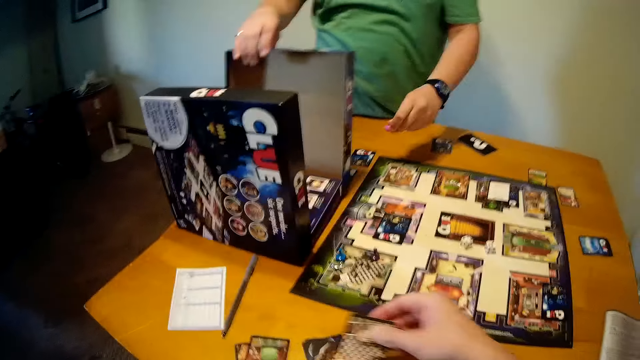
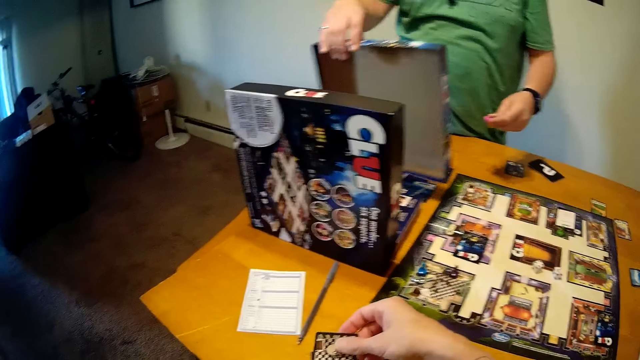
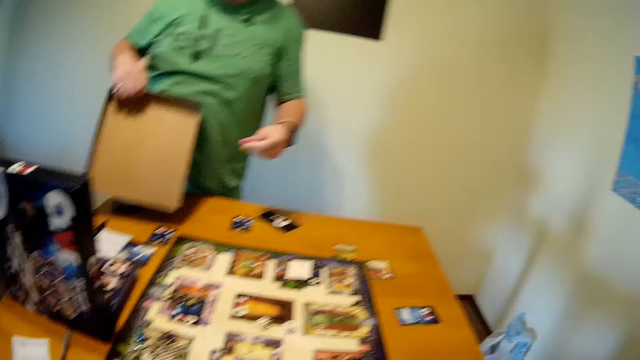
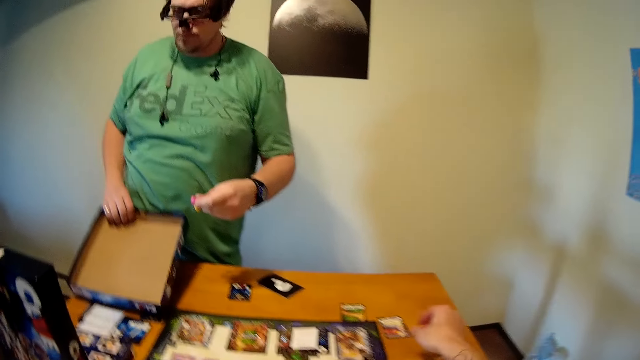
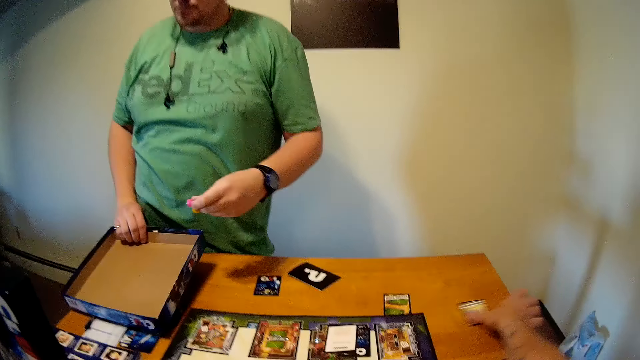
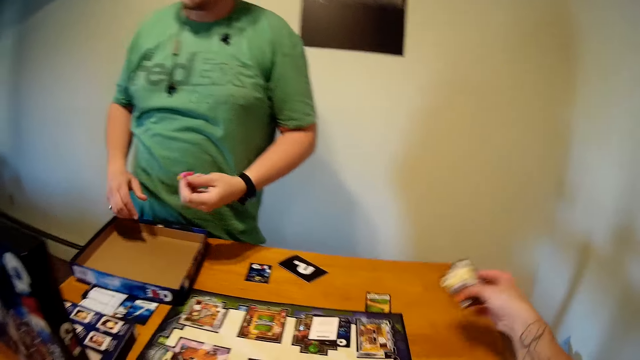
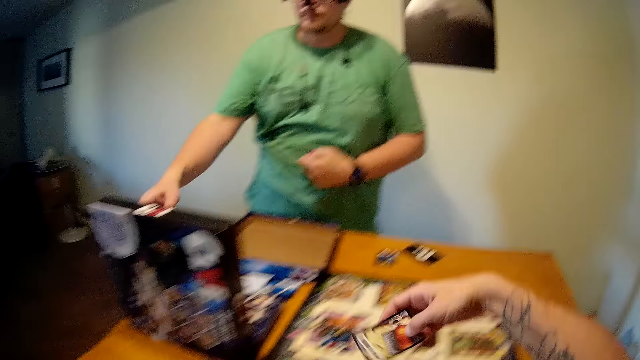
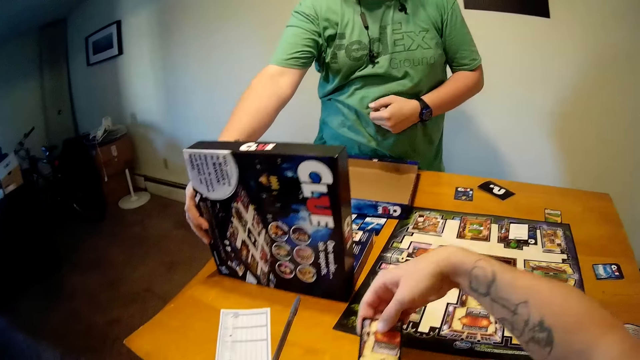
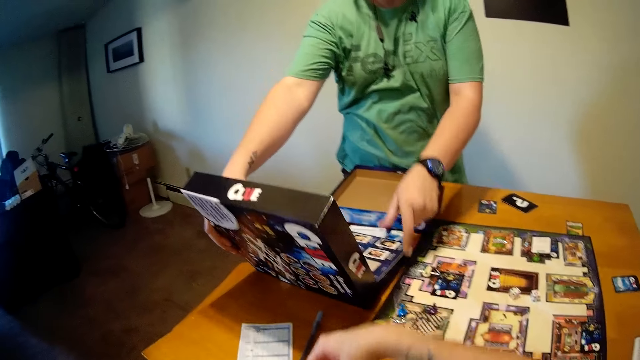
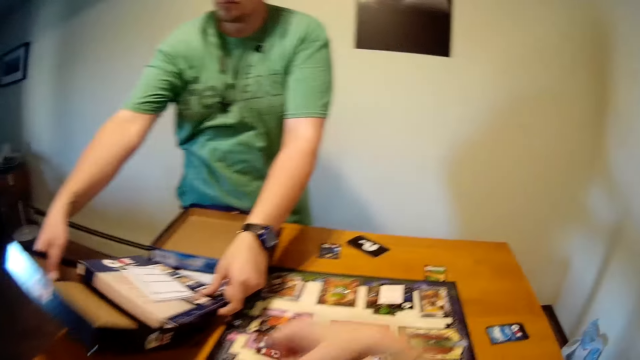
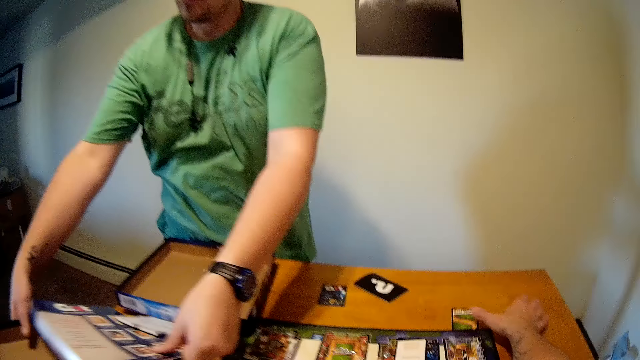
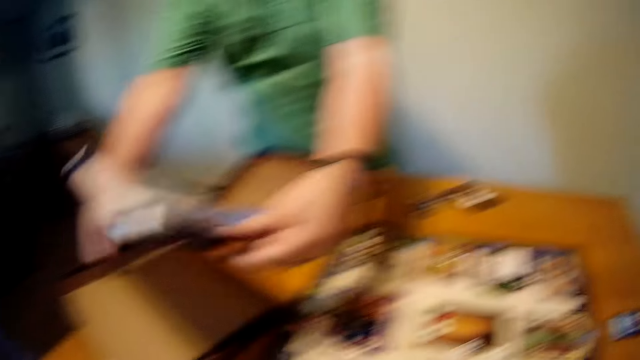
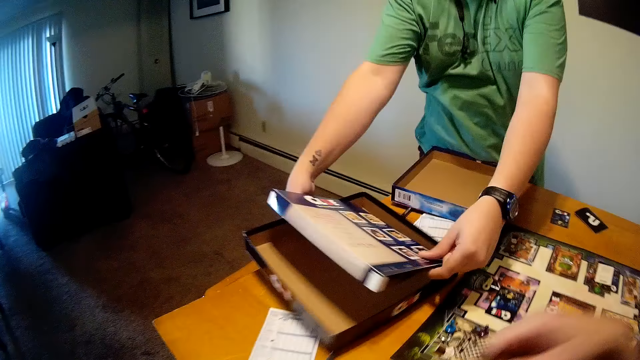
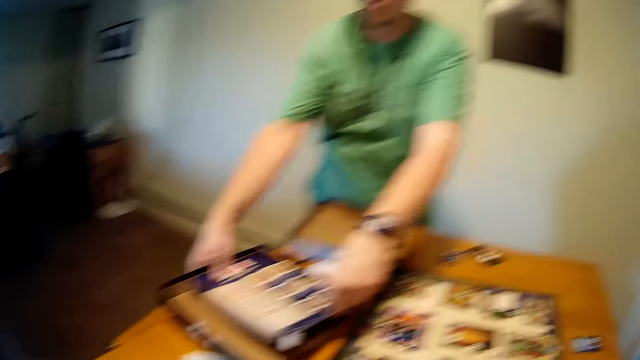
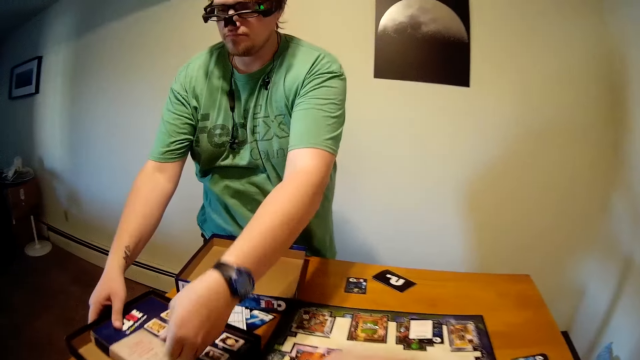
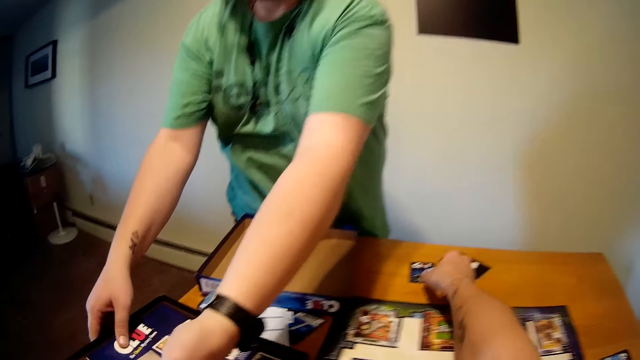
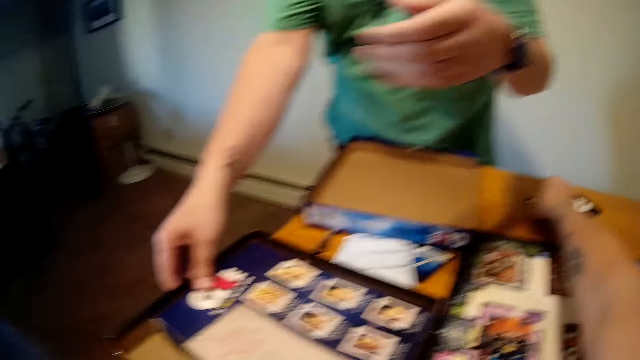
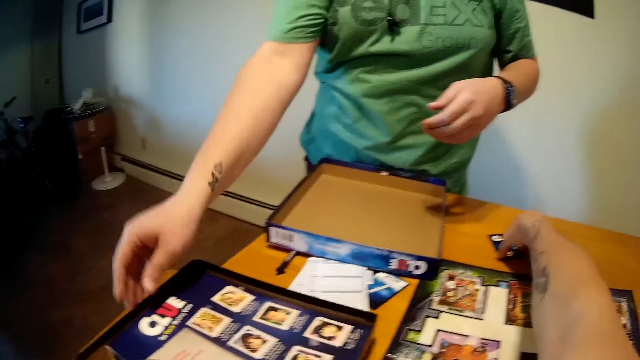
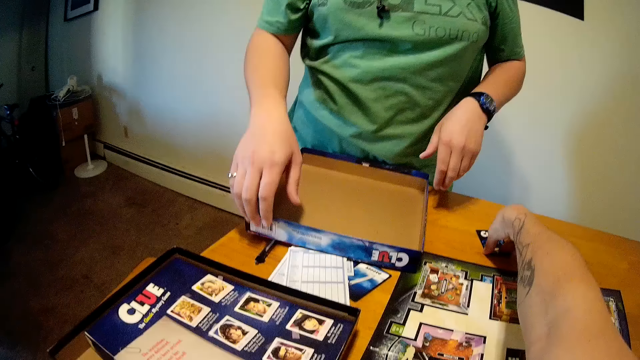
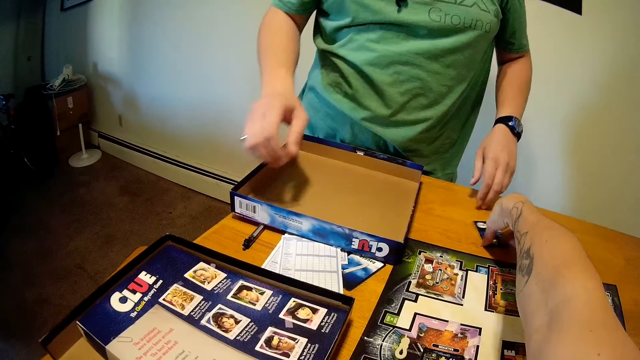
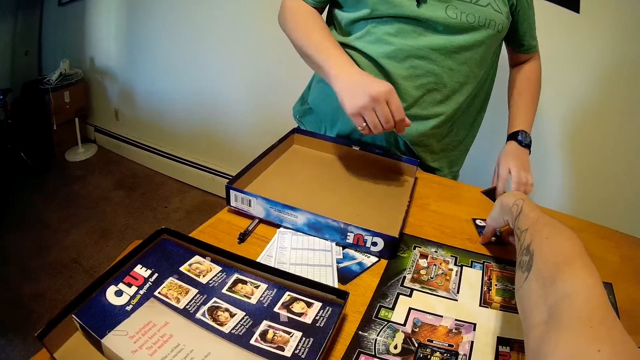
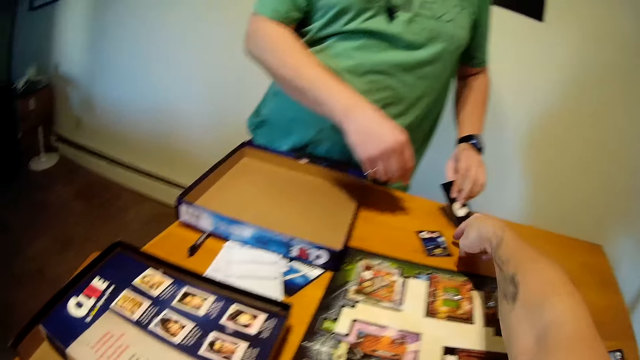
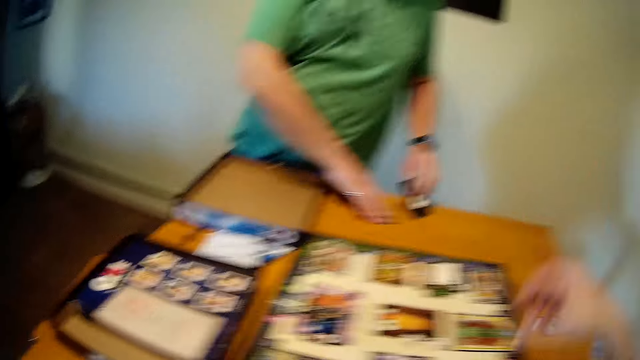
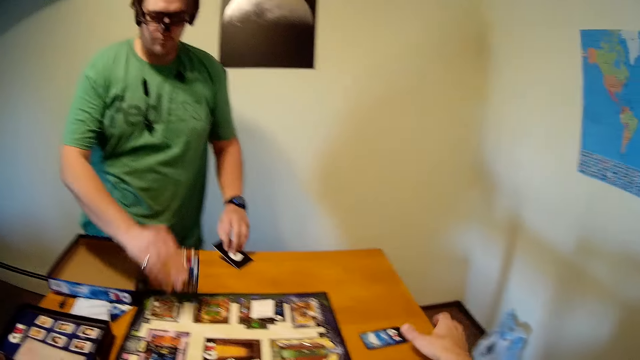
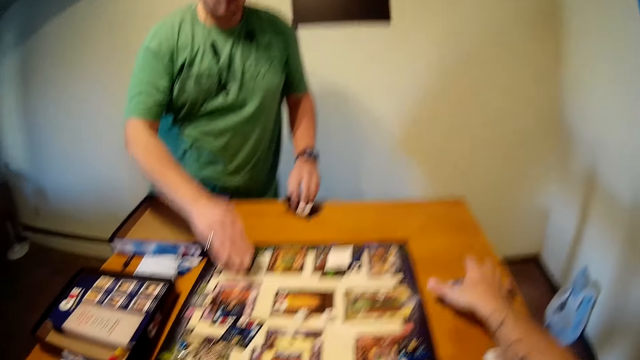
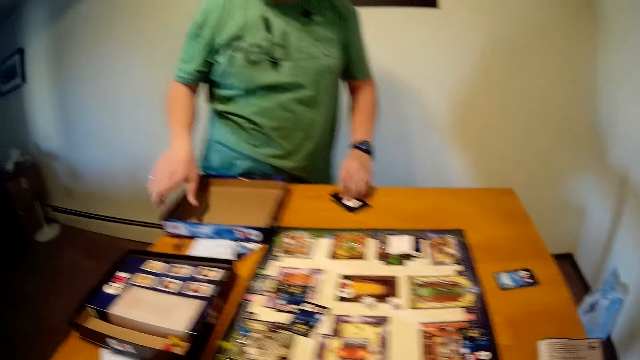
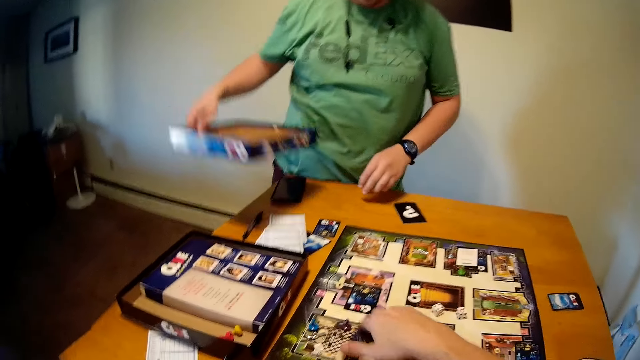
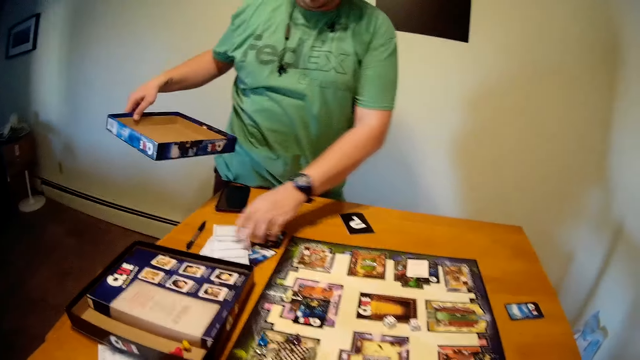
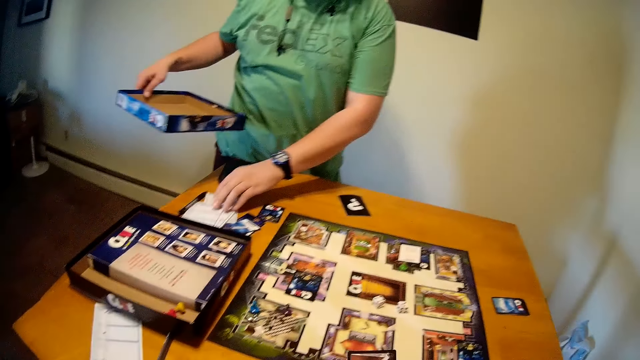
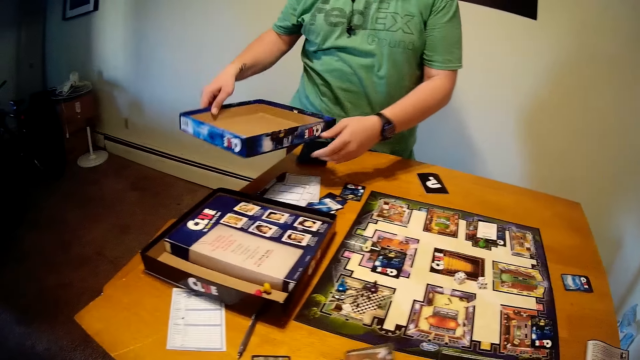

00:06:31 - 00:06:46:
A person picks up a box from the table. The camera wearer moves the box lid on the table. The person puts the box on the table. The camera wearer arranges cards on the table. The person puts boxes on the table. The camera wearer picks up a card from the table. The person plays the cards on the table. The camera wearer plays the cards on the table. The person picks up the cards from the table and picks up the box from the table.

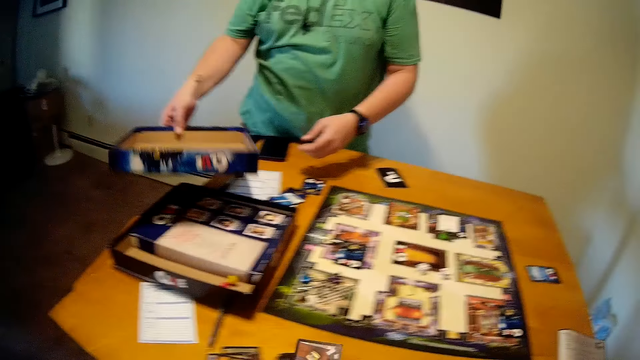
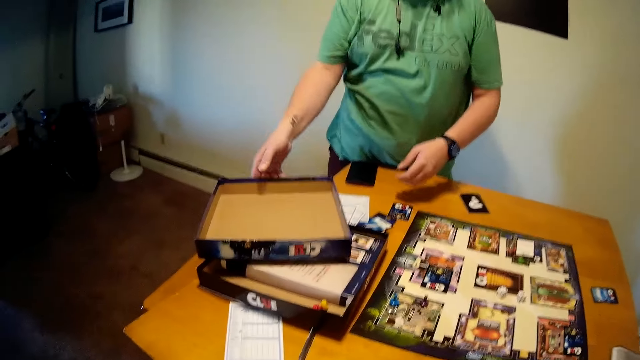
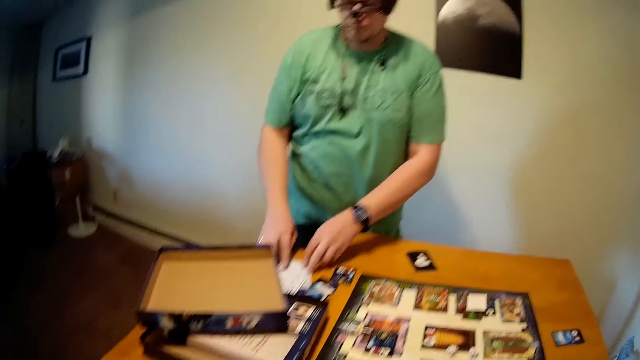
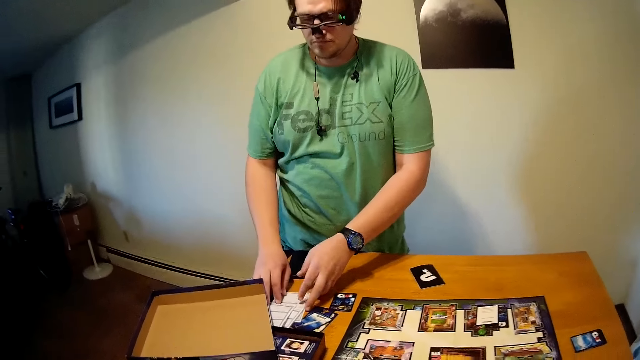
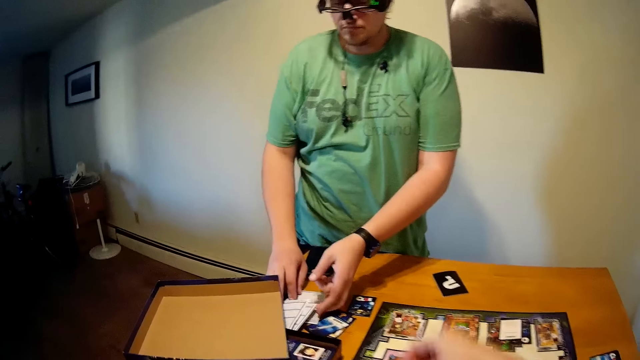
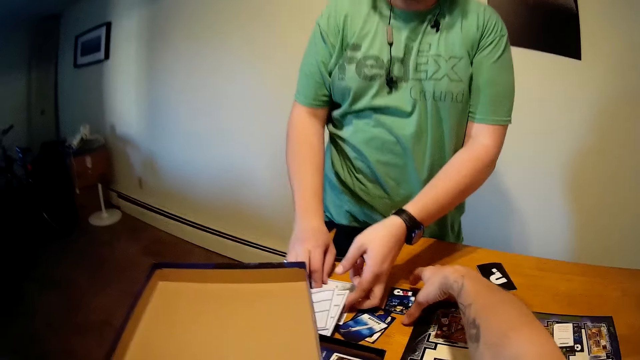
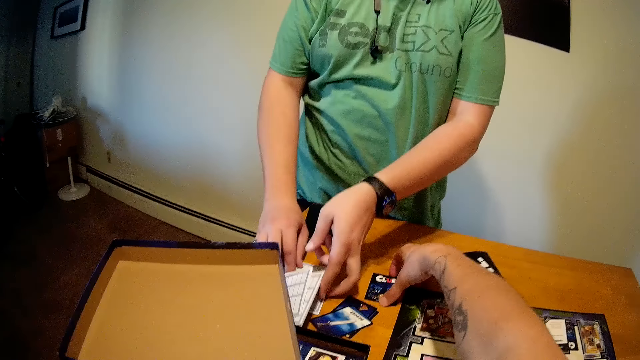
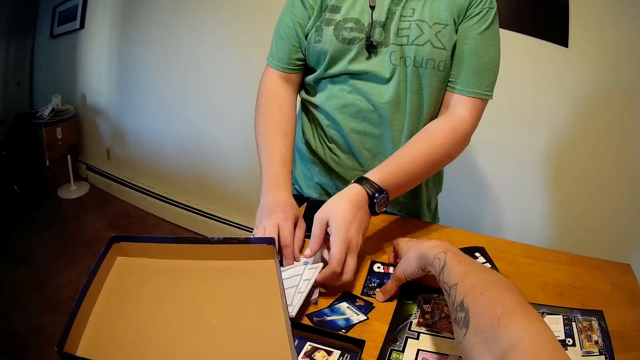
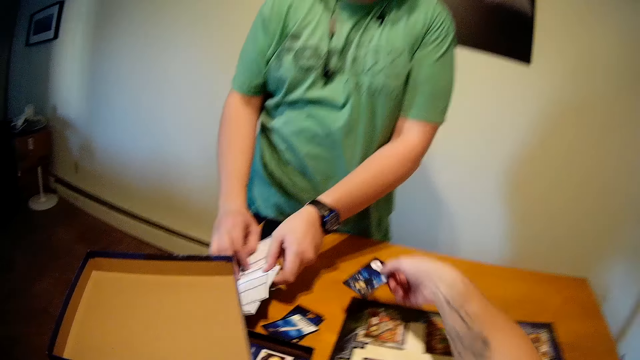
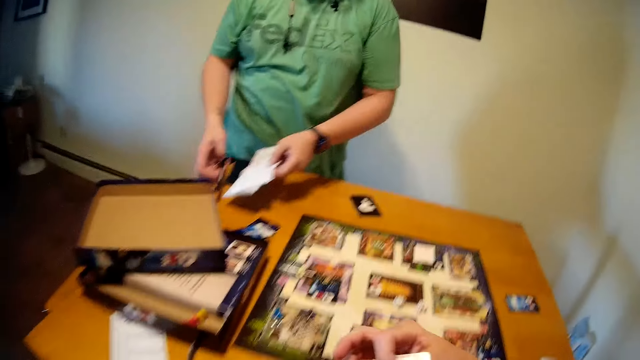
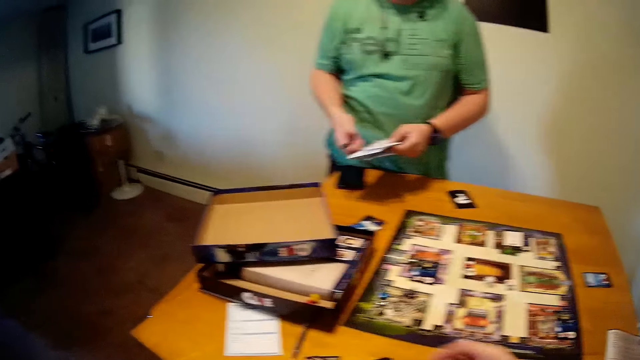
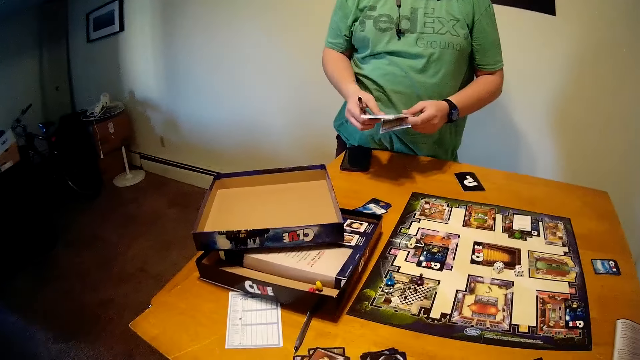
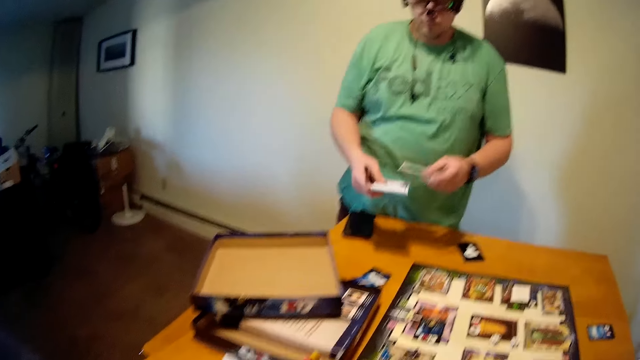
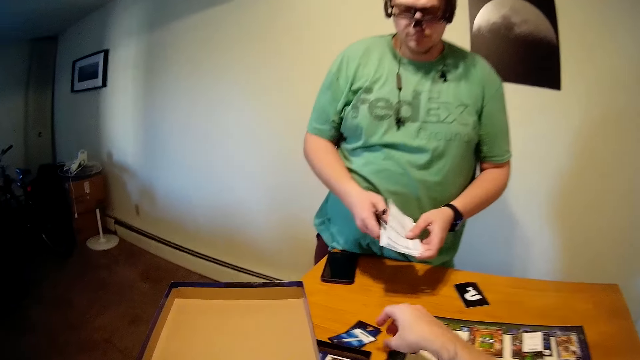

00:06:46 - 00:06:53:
A person puts a box on top of another box, picks up papers from the table and plays cards on the table. The camera wearer picks up a card from the table and shuffles the card with both hands.
